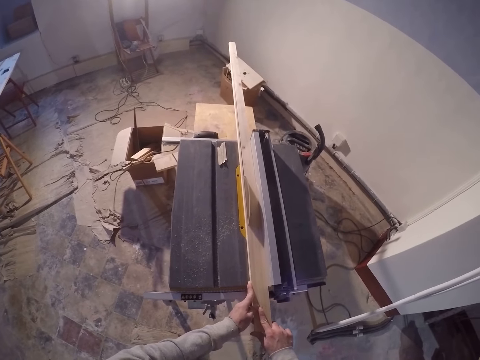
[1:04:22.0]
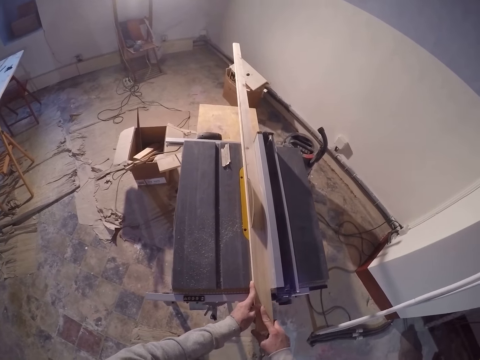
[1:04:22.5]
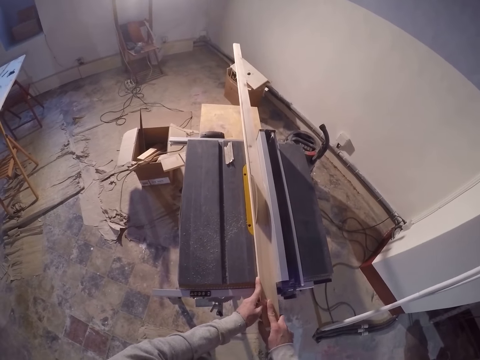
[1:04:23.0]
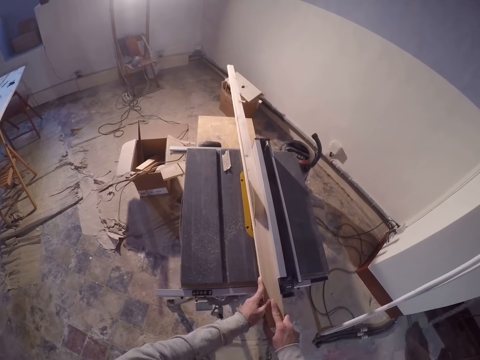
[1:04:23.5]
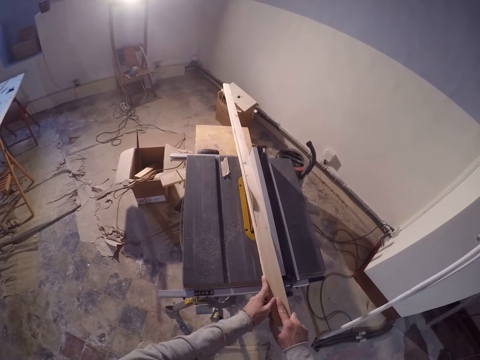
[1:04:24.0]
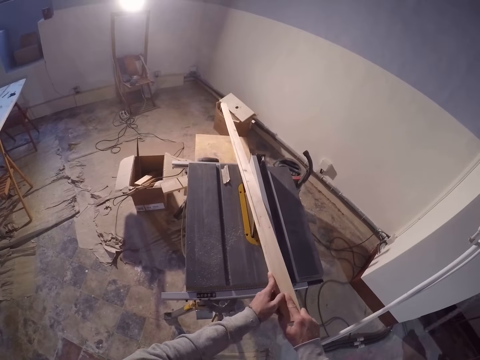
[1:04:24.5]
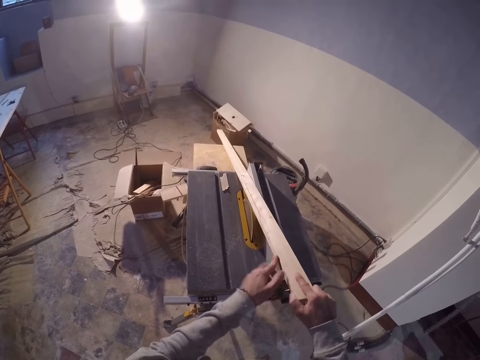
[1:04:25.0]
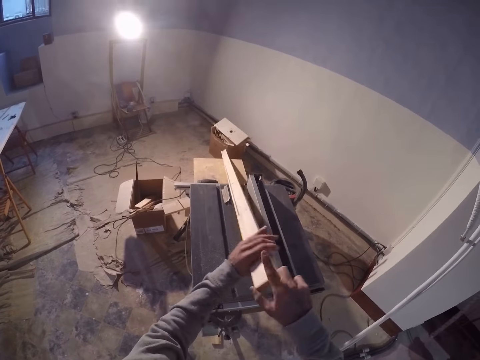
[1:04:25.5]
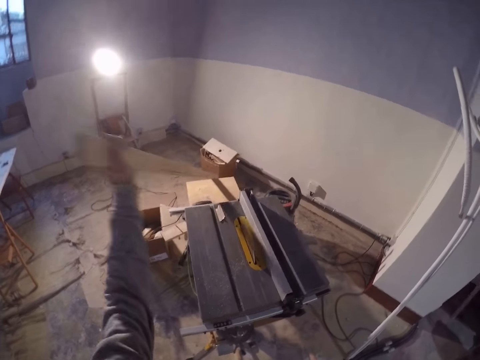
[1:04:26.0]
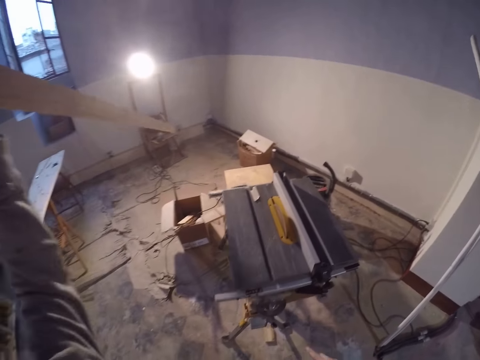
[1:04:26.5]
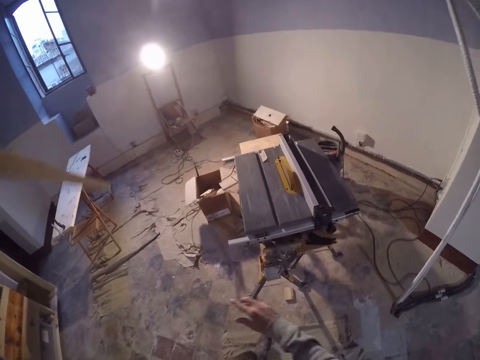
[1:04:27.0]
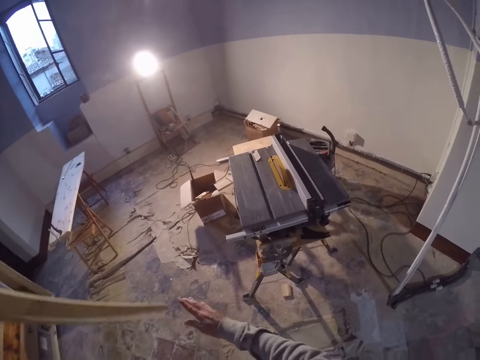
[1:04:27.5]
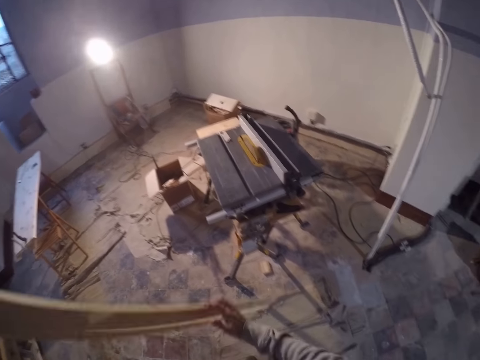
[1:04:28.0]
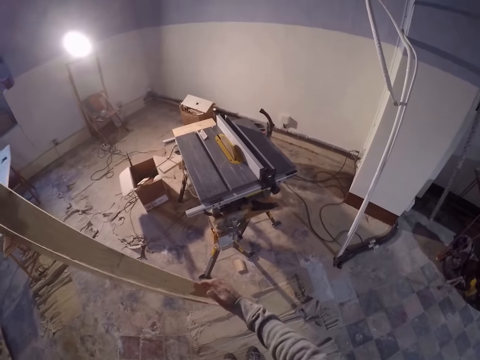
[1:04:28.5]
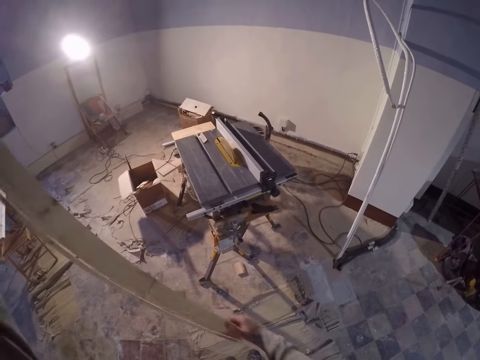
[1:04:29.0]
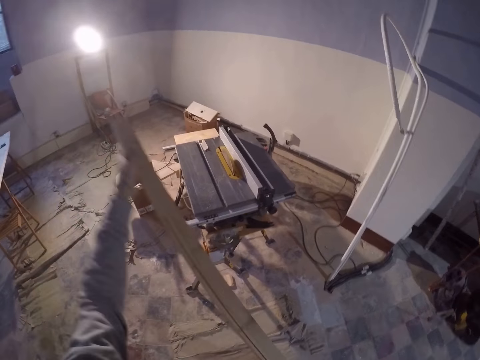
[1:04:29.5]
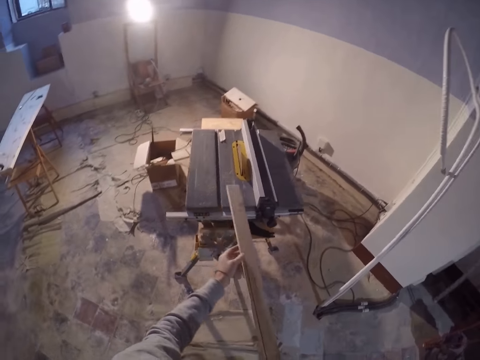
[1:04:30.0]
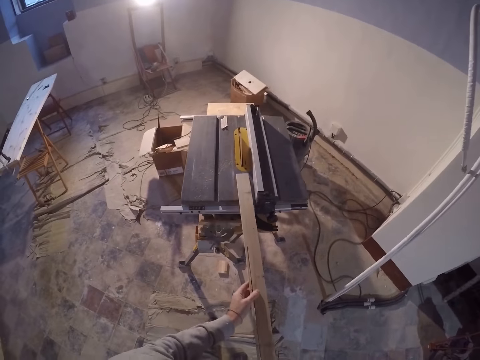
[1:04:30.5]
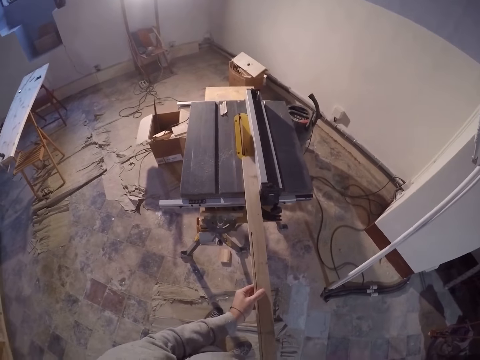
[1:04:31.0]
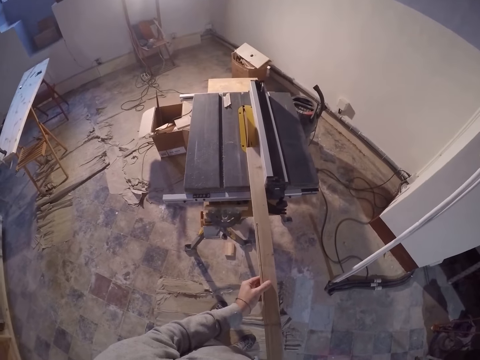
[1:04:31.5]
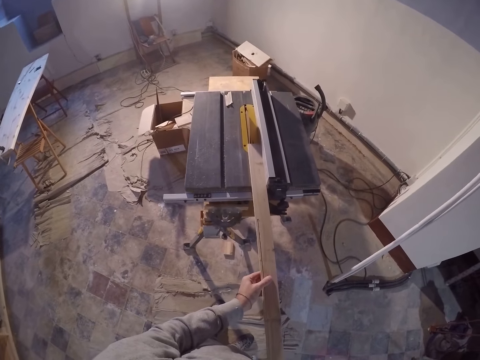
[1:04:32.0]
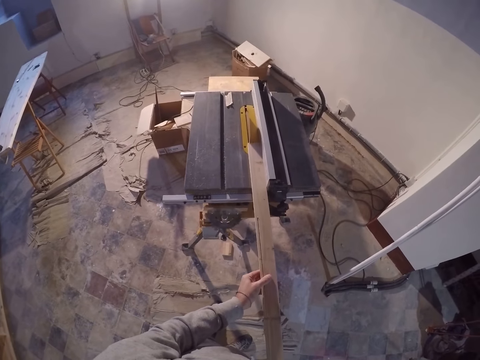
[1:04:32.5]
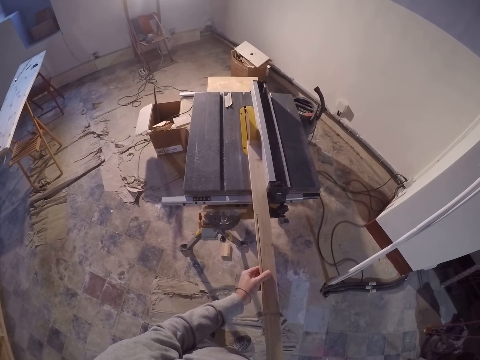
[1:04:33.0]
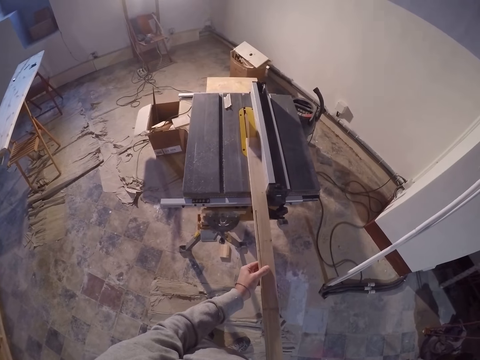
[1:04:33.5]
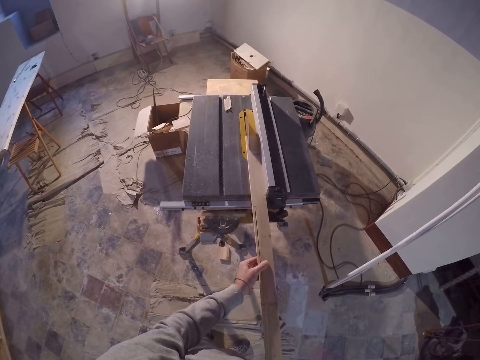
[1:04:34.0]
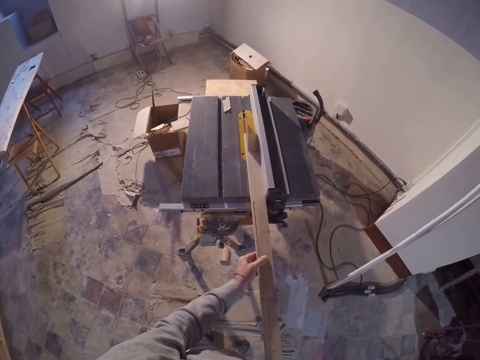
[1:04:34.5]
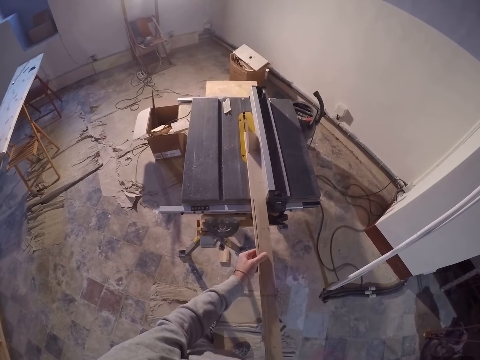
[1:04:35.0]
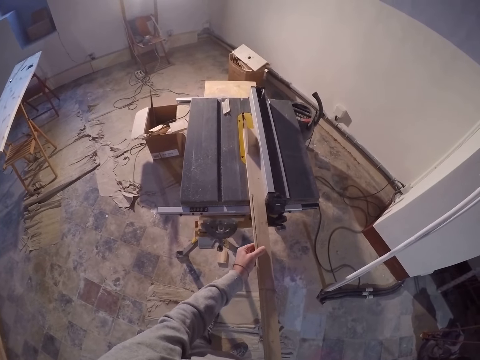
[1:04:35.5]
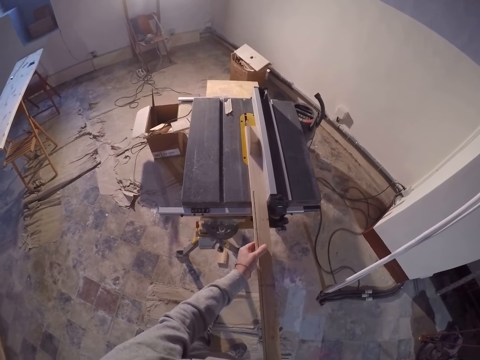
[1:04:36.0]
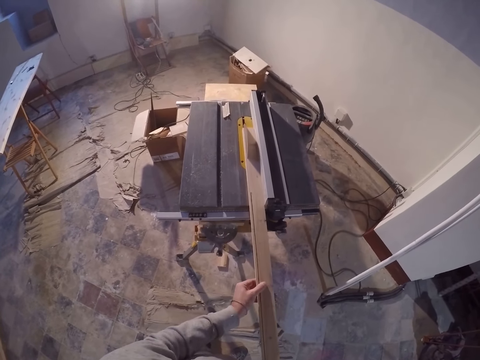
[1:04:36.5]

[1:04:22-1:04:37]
The camera wearer turns over the strip of wood on the workbench with his hands. He picks up the wood on the table saw. He turns the wood. He aligns with his hands the strip of wood with the saw. He cuts the wood on the table saw. He moves the strip of wood through the saw with his hands.

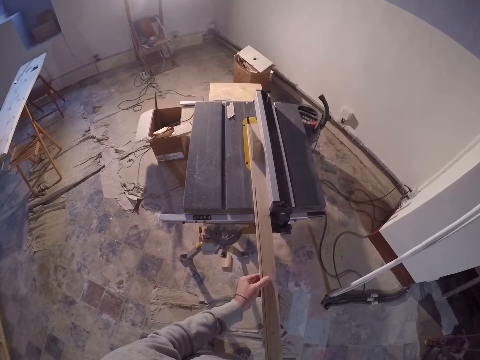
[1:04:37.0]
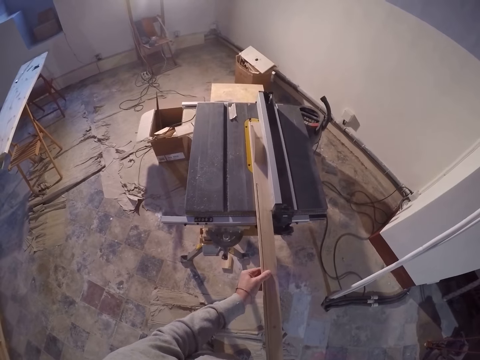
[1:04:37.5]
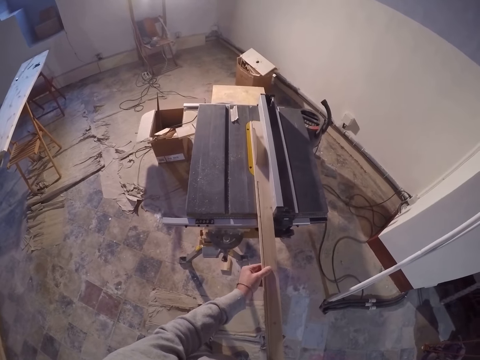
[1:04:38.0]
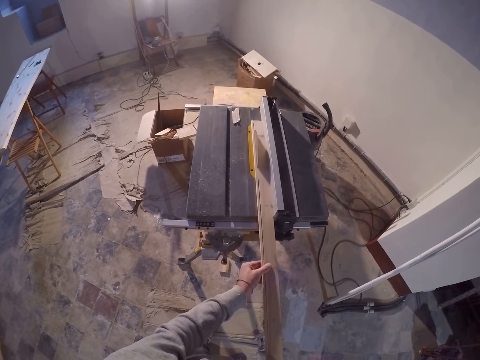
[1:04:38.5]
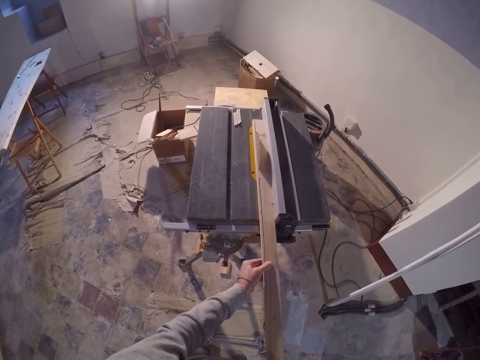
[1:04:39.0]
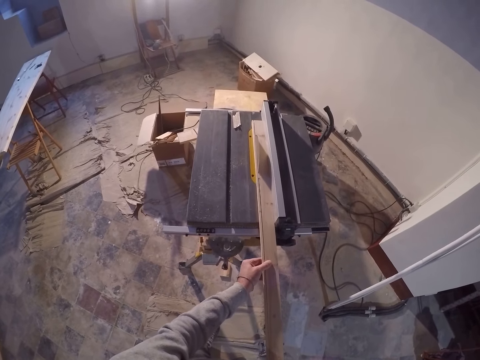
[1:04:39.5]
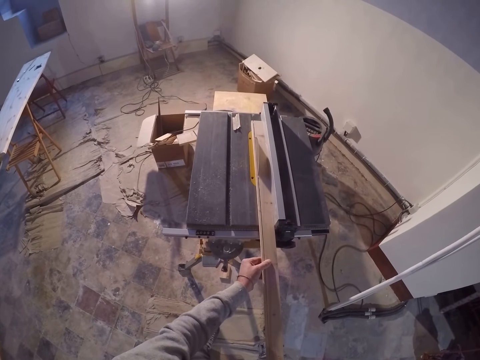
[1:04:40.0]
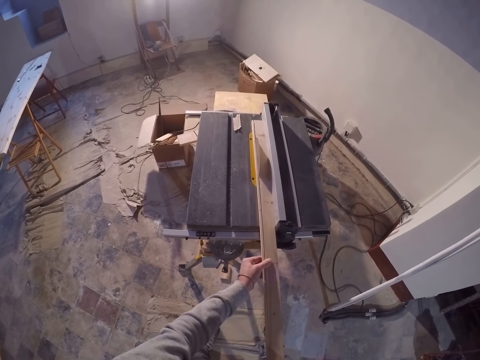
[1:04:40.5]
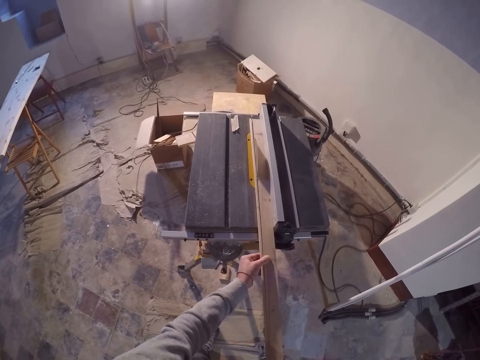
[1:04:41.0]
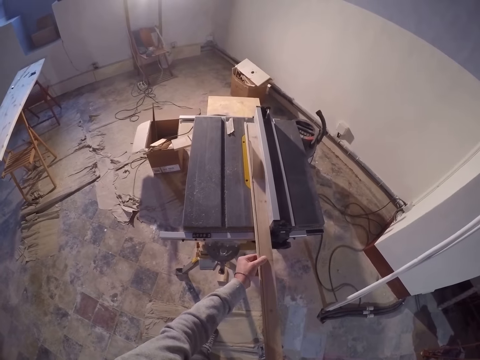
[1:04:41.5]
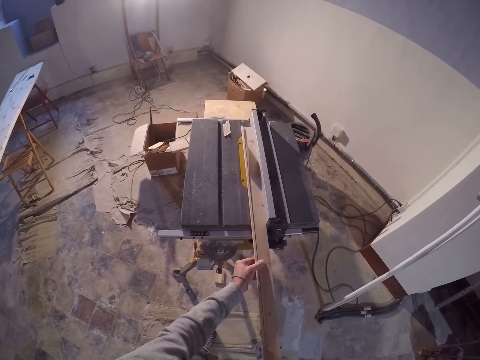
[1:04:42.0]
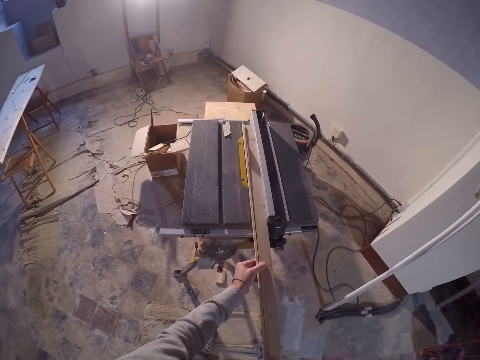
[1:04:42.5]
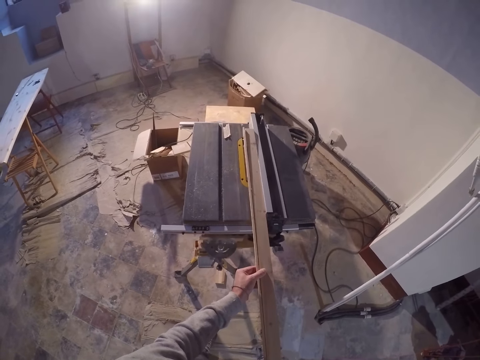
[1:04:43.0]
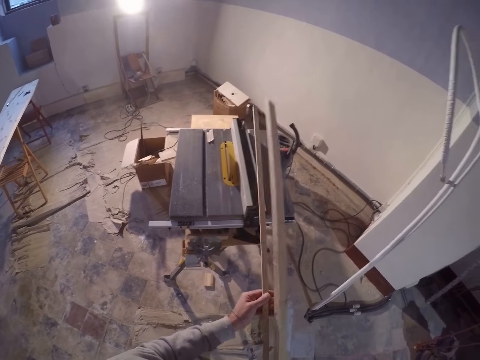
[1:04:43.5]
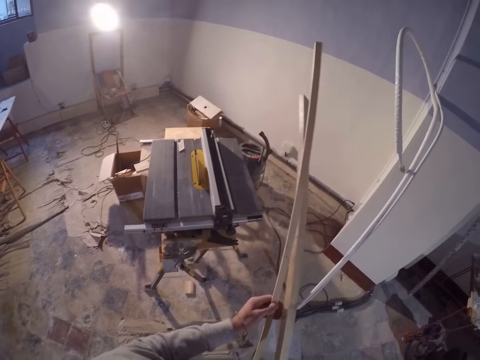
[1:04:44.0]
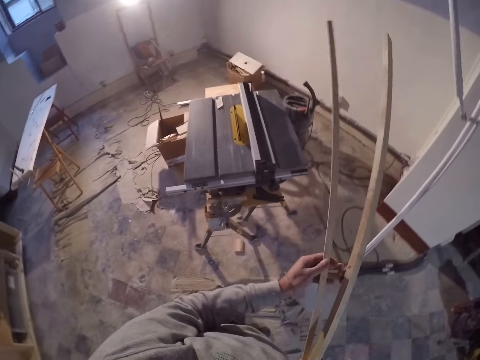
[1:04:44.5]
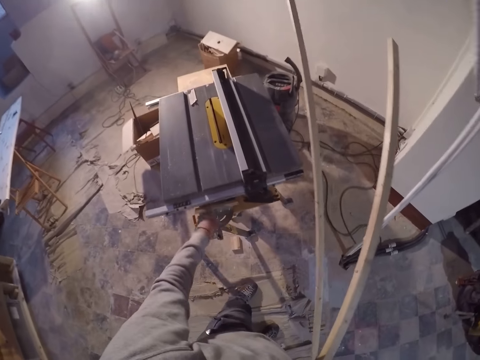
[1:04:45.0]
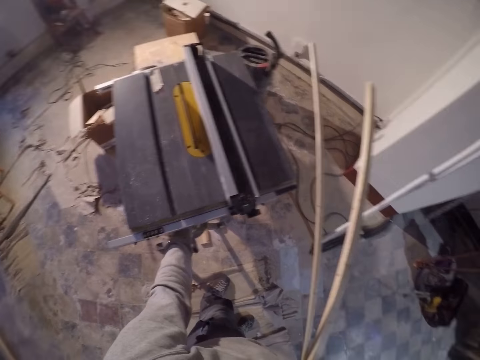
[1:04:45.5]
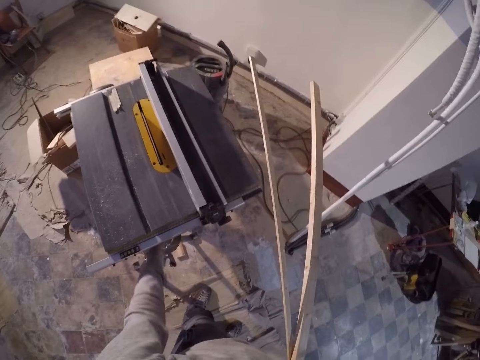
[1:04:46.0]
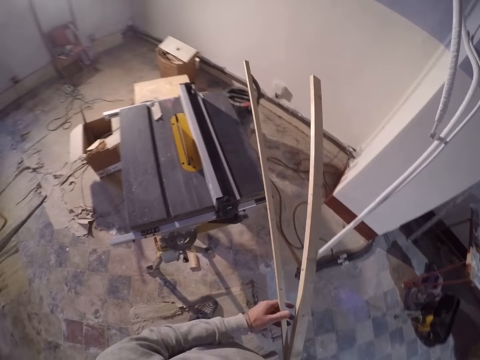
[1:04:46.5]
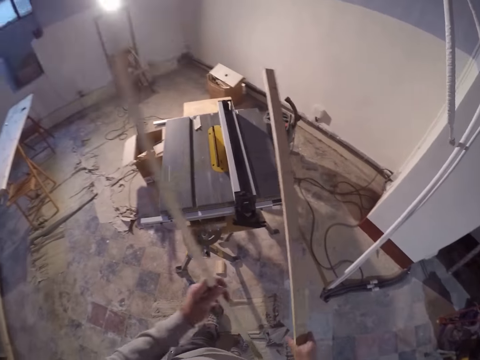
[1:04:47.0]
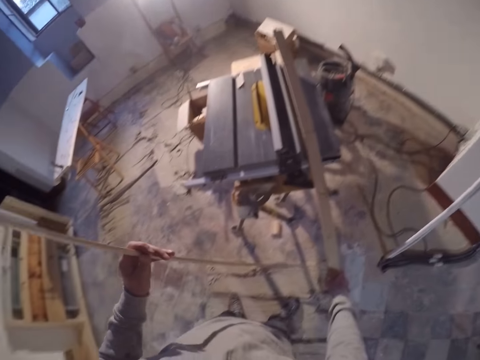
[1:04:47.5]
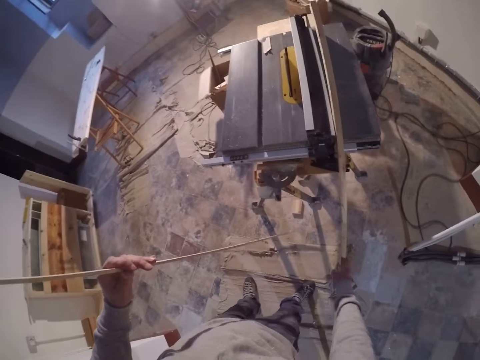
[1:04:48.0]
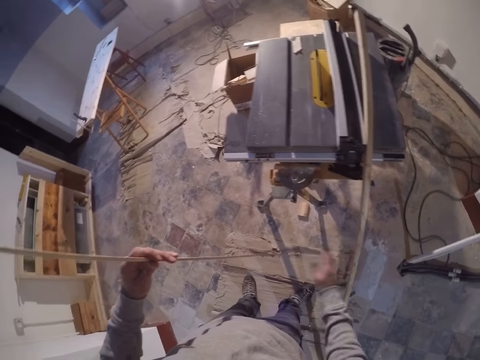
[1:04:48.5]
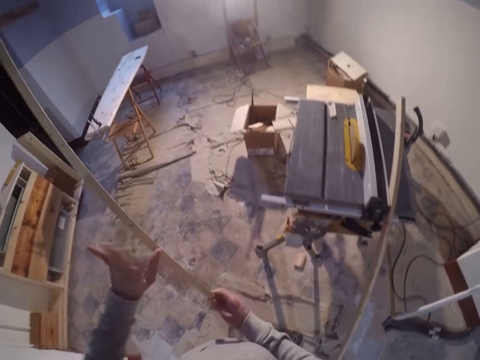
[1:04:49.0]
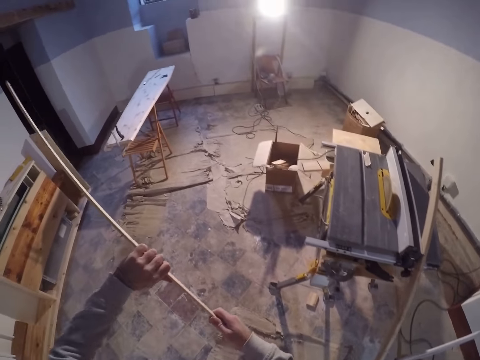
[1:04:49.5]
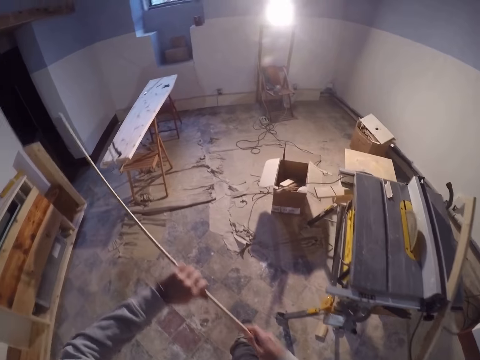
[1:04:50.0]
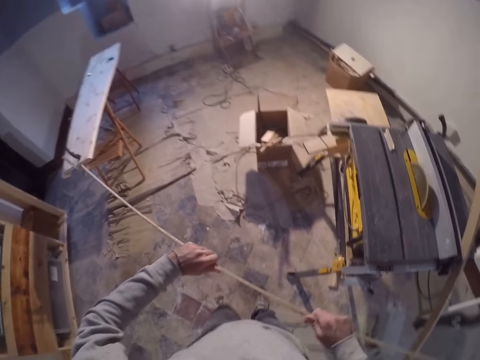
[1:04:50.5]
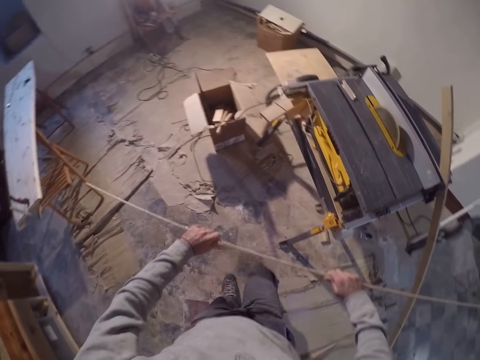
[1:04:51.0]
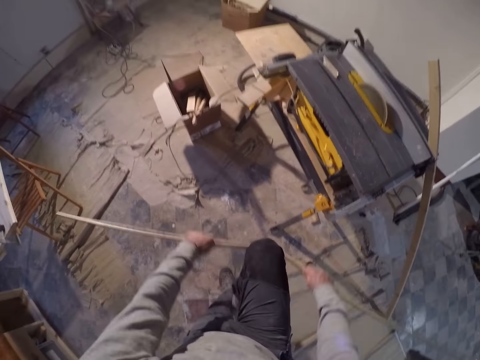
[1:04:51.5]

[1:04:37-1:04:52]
The camera wearer picks up wood pieces on the table saw. He moves a splinter of wood to his right from his left hand. He puts off the switch with his left hand. He adjusts the table saw. He moves the splinter of wood to his left from his right hand. He drops the strip of wood on the table saw with his right hand. He breaks the splinter of wood with his hands and right knee.
